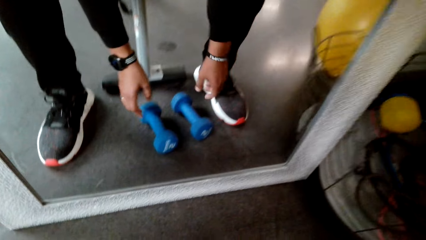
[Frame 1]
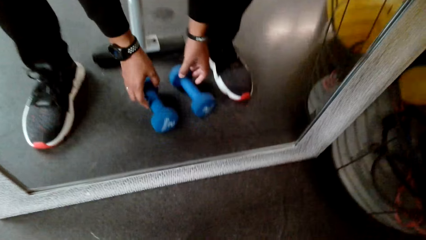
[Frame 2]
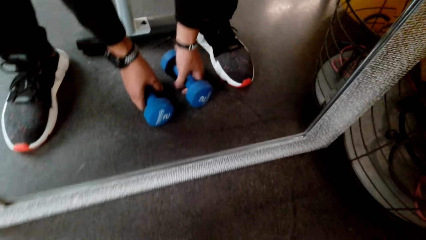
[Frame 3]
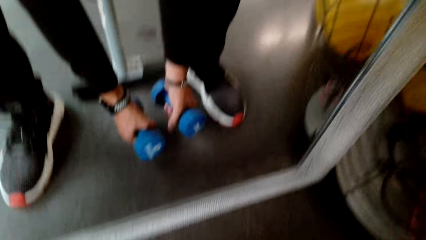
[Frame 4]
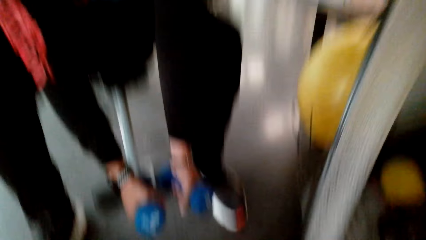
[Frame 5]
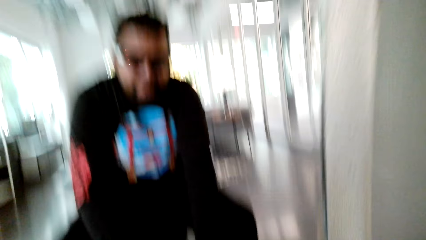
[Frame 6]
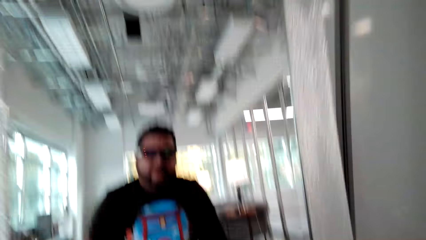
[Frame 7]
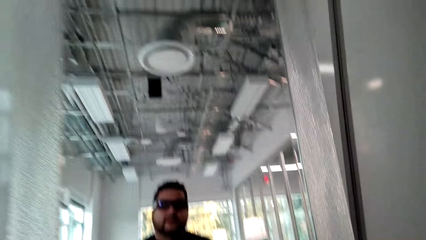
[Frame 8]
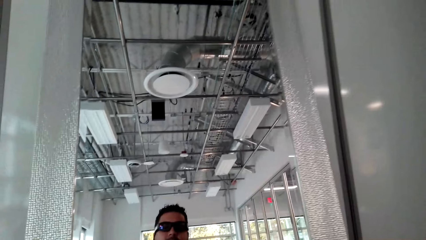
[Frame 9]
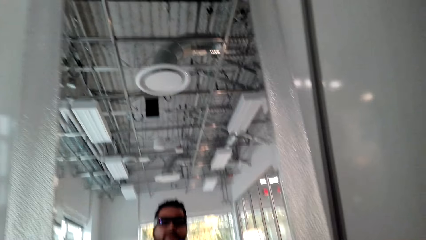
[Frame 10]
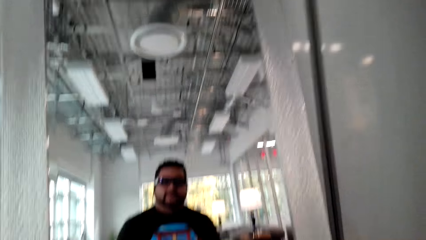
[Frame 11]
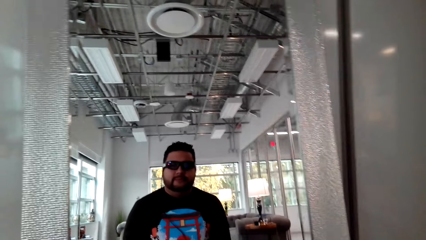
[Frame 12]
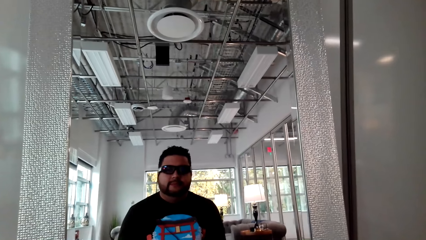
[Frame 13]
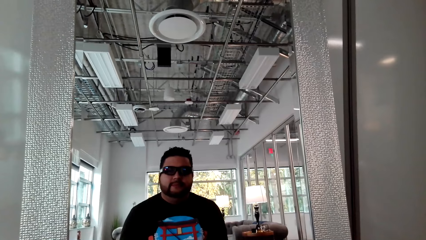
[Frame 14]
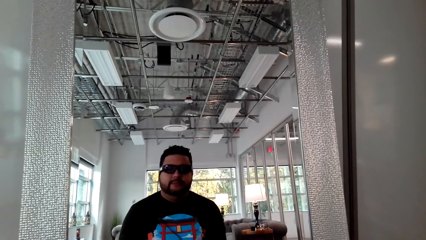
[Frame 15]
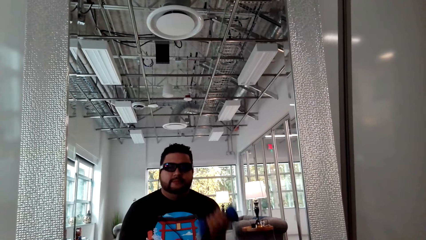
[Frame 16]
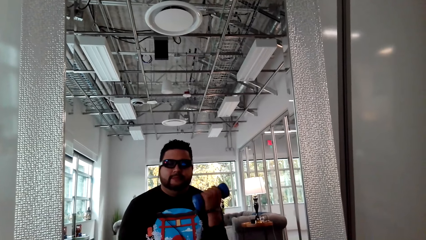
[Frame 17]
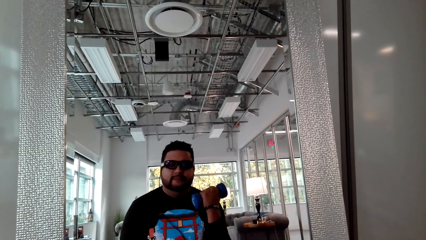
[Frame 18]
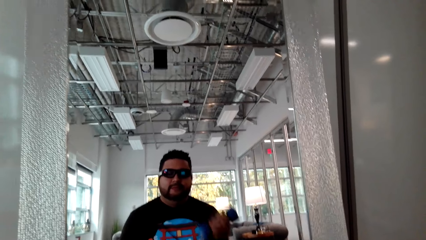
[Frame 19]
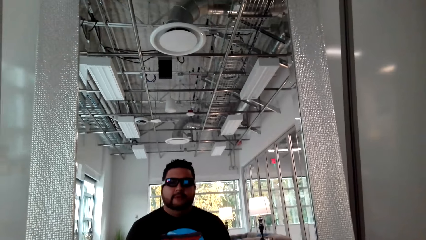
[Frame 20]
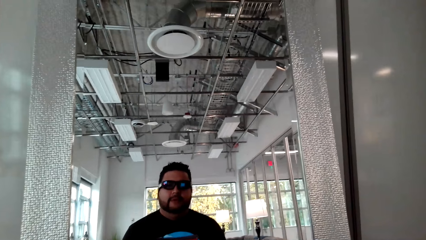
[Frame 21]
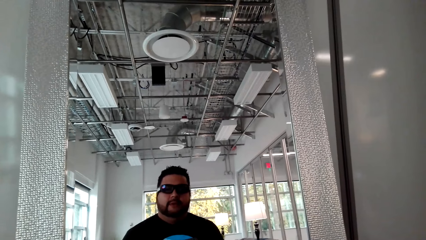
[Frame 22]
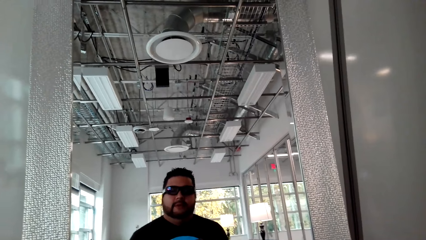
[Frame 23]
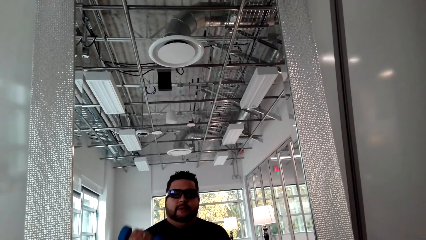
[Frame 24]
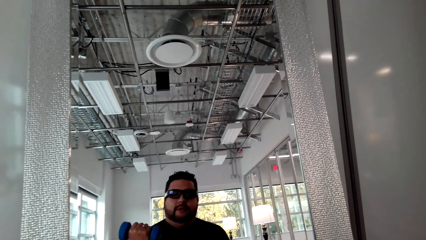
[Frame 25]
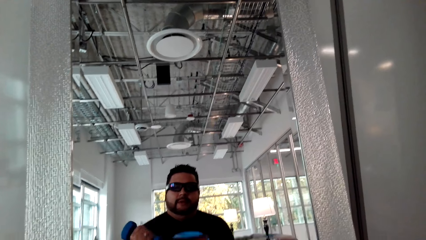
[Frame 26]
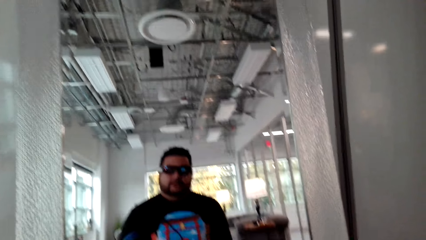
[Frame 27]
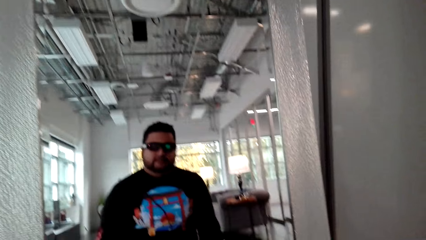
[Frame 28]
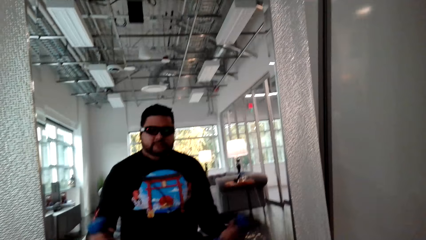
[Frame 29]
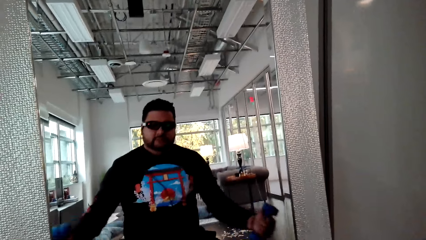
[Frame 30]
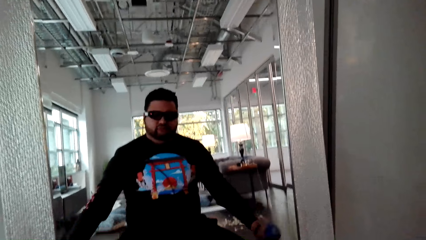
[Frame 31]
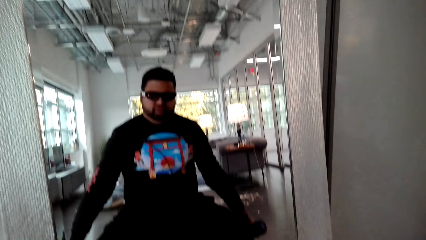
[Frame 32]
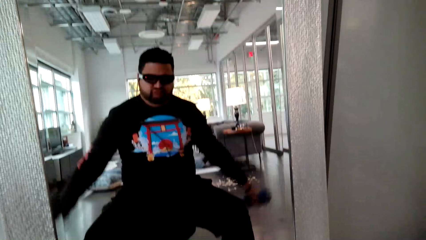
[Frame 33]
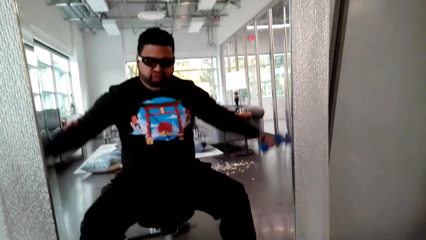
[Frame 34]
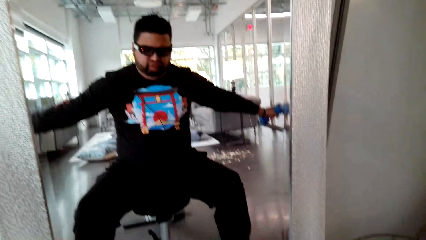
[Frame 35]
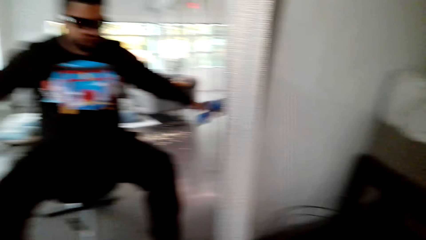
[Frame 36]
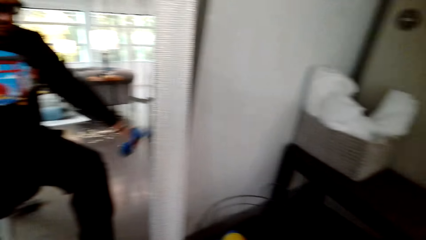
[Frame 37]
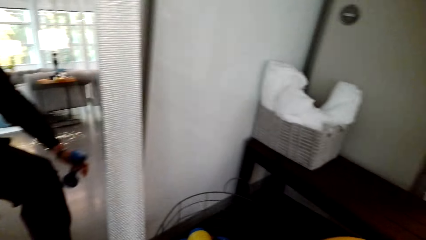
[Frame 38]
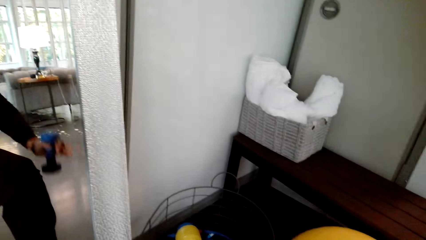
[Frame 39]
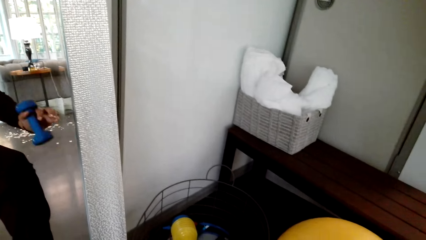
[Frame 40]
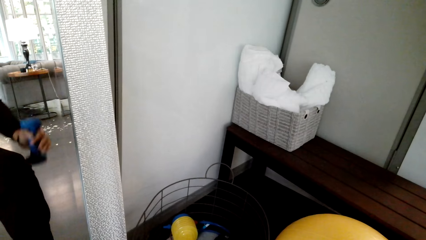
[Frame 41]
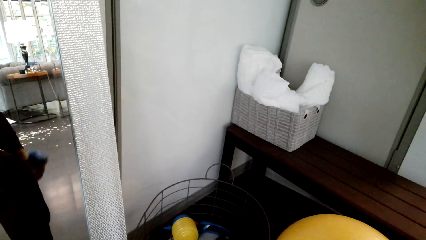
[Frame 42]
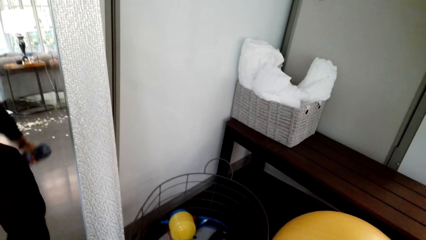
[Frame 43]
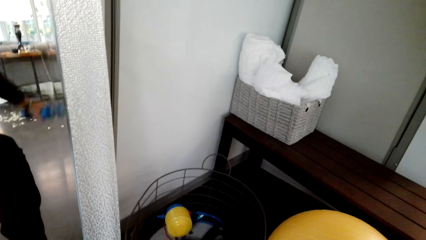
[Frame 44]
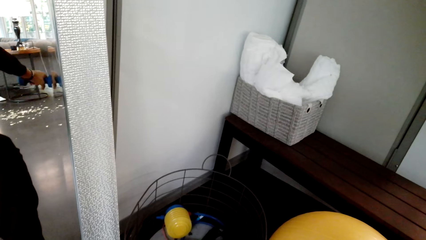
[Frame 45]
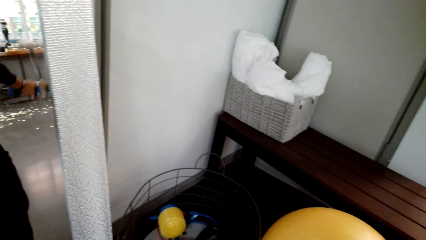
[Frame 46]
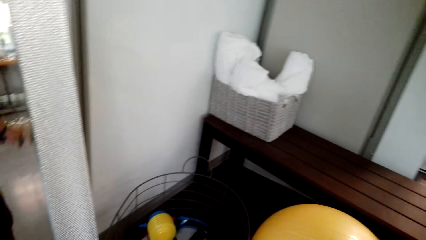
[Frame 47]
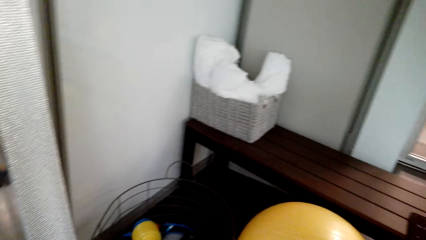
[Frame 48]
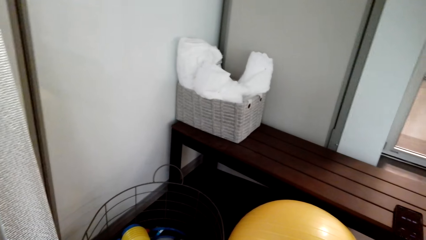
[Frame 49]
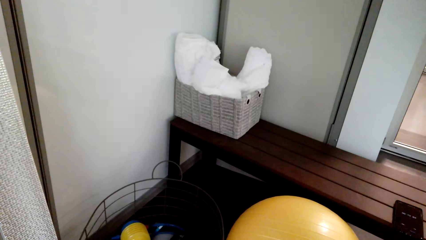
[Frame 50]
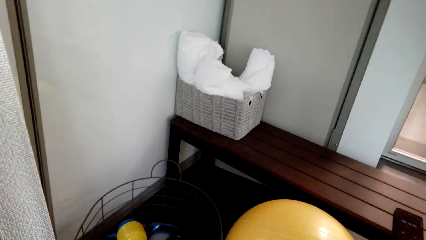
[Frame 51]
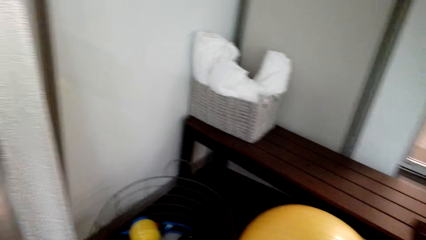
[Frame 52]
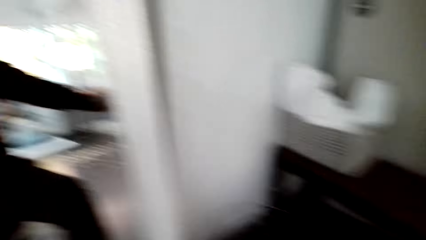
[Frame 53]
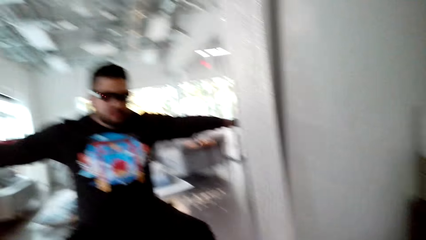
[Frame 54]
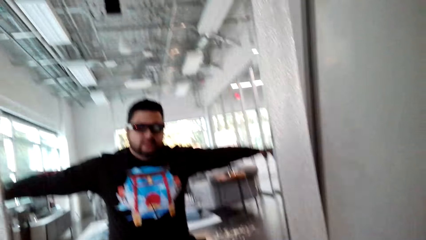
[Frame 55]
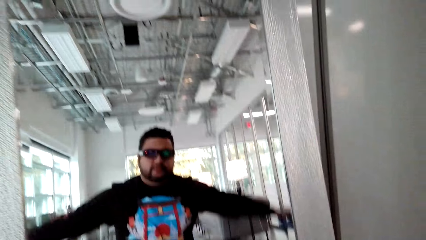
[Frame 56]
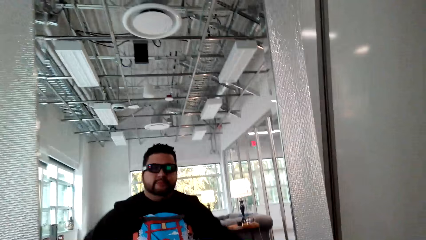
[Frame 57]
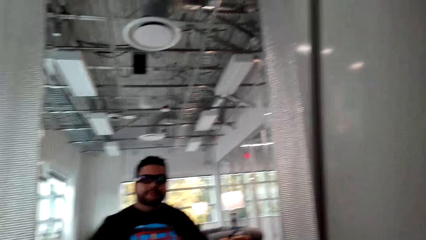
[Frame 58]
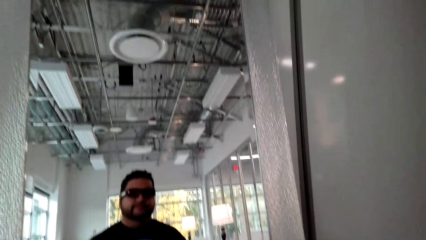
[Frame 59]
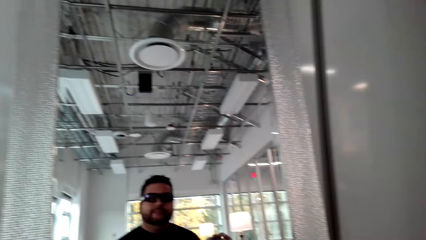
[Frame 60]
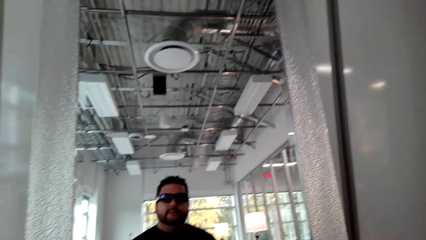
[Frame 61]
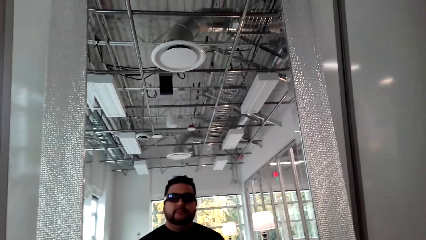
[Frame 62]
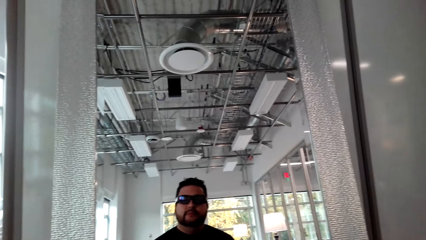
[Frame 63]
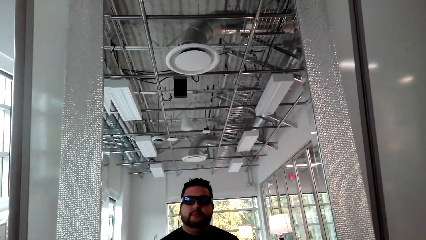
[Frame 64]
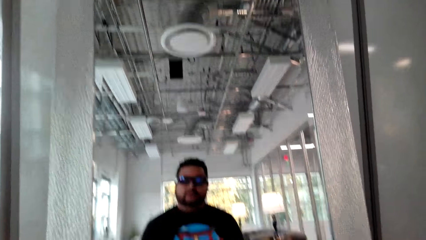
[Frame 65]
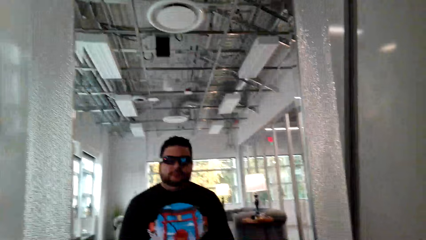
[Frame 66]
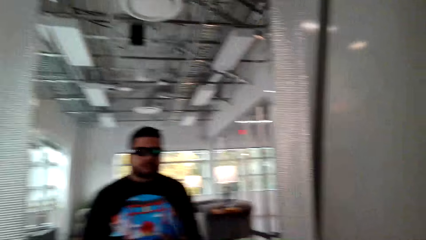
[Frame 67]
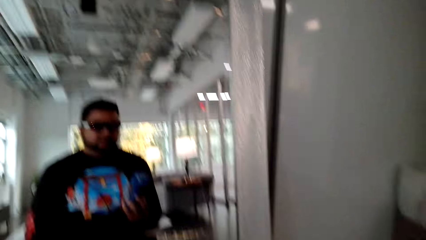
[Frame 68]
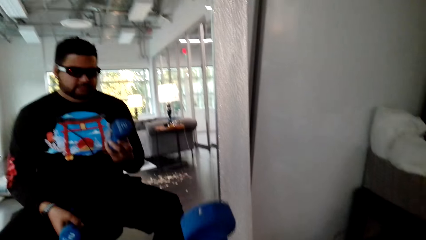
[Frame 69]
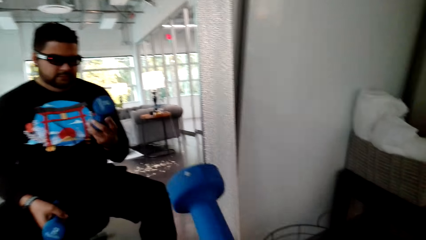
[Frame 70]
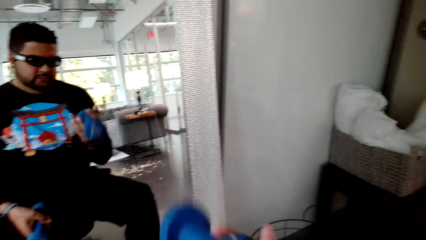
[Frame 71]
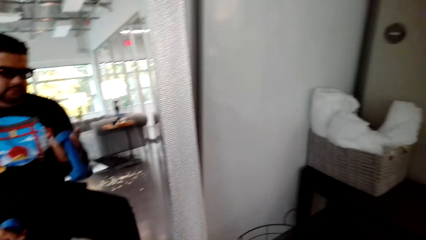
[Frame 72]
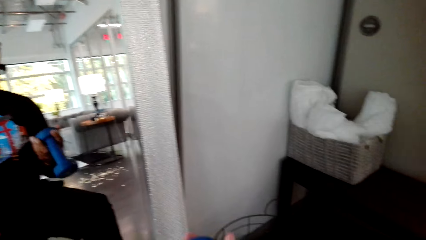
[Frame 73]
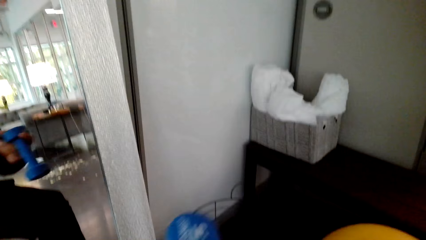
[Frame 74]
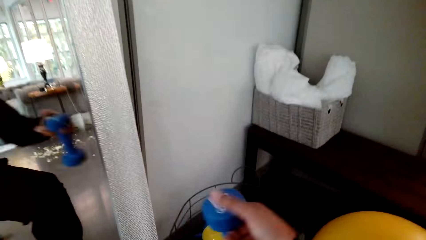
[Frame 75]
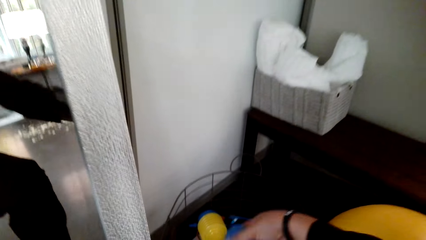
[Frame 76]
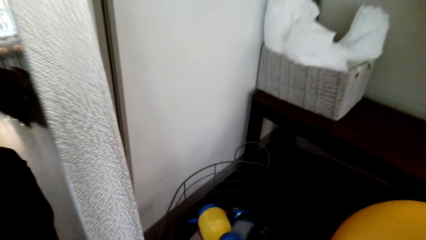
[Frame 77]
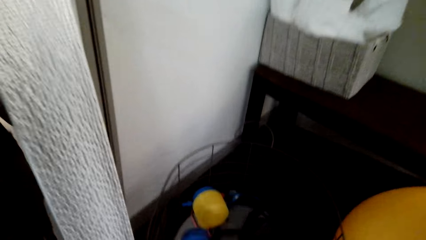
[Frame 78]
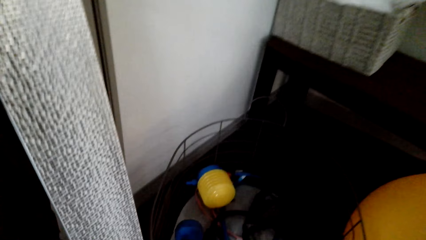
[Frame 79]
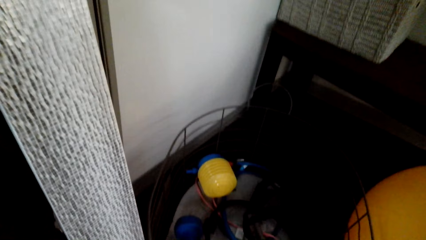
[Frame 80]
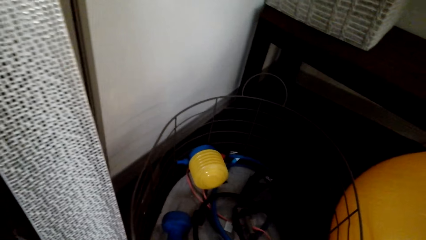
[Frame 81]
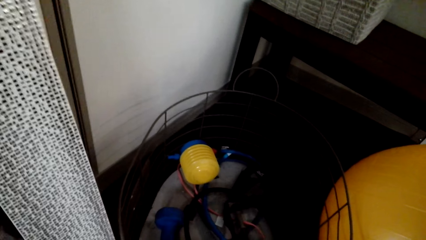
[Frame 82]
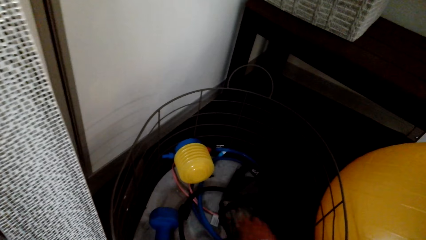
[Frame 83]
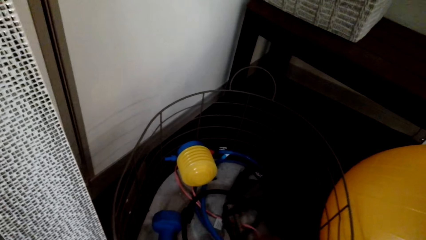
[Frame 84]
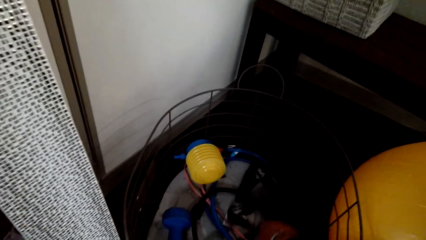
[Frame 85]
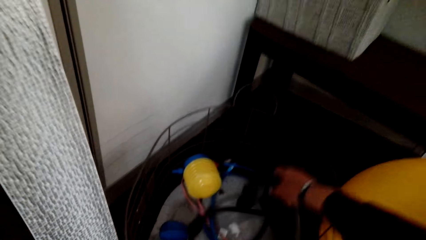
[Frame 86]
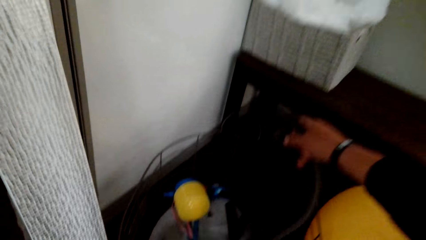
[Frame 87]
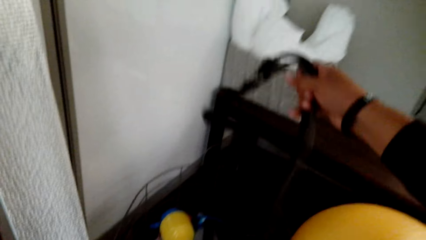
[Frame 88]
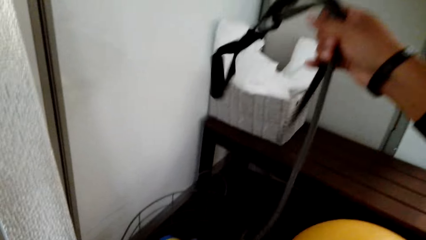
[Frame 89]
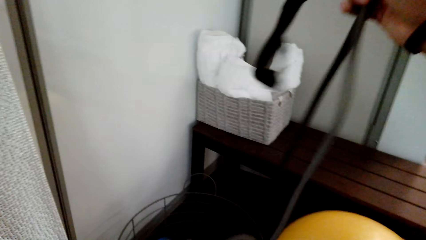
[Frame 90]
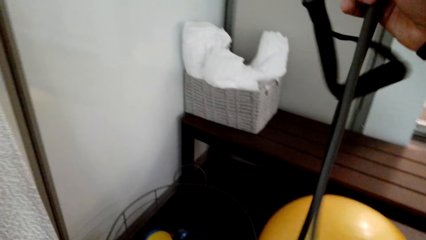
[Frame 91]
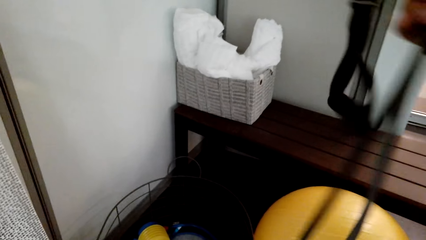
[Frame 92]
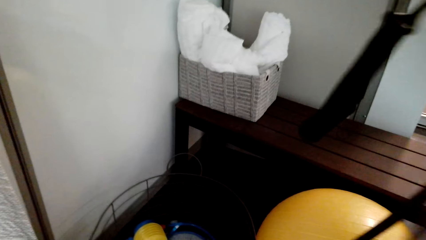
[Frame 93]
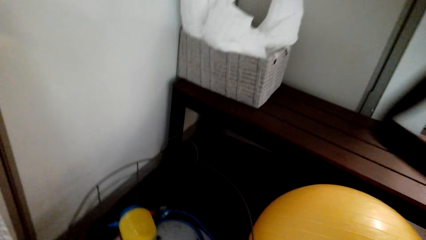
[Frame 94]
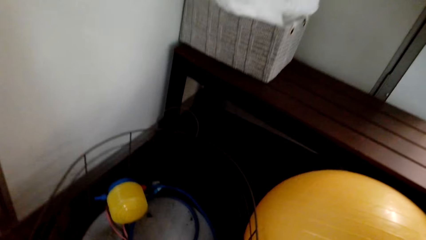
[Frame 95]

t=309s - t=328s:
The camera wearer picks up the dumbbells. They lift the dumbbells. They put down the dumbbells. They pick up the rope.
